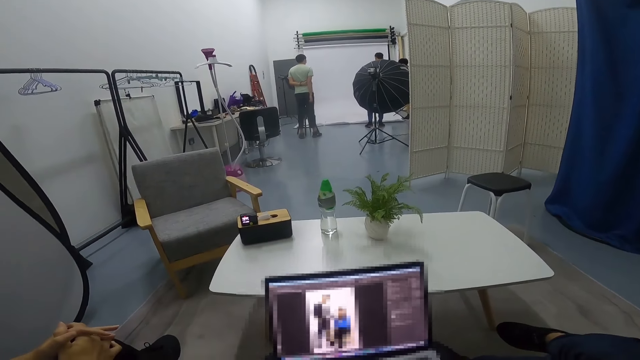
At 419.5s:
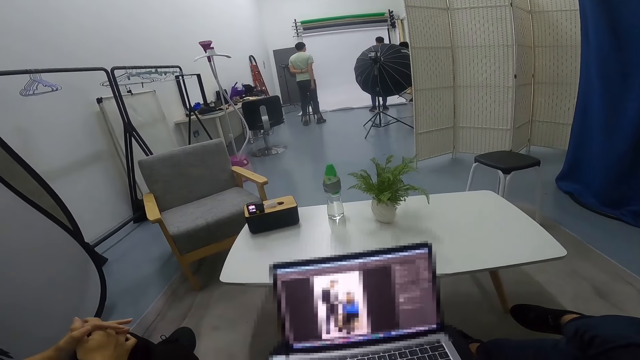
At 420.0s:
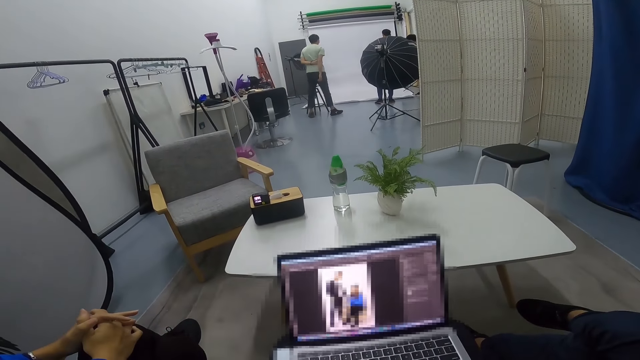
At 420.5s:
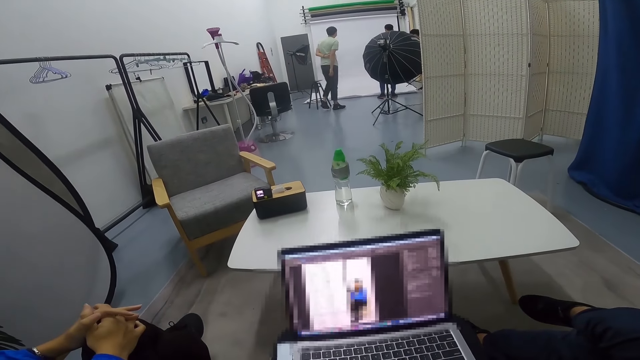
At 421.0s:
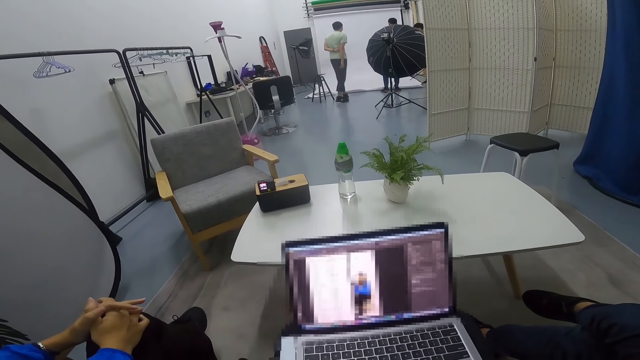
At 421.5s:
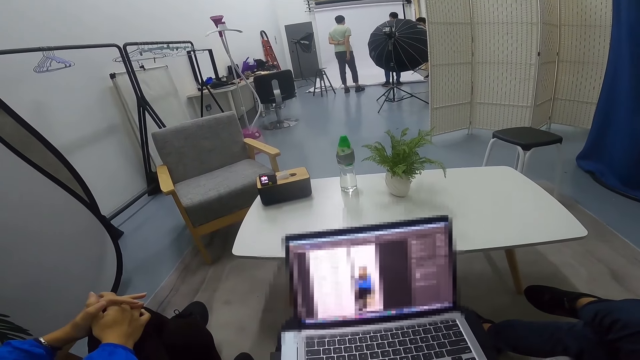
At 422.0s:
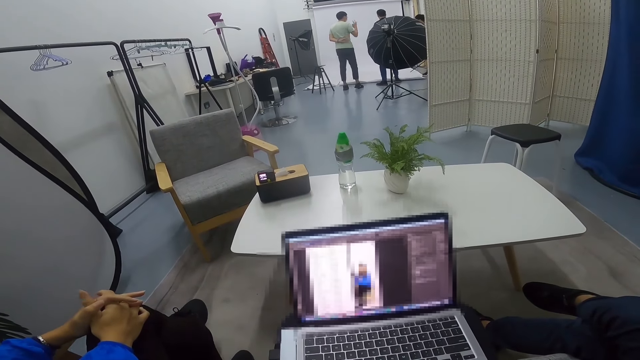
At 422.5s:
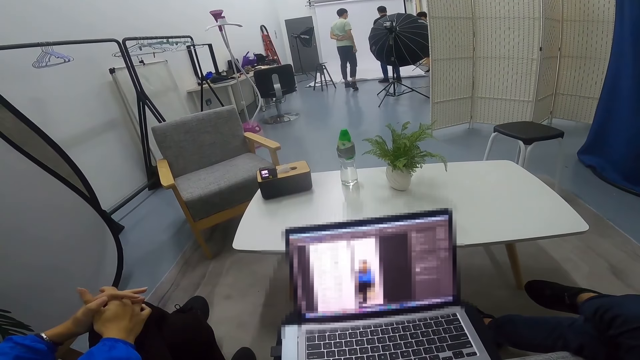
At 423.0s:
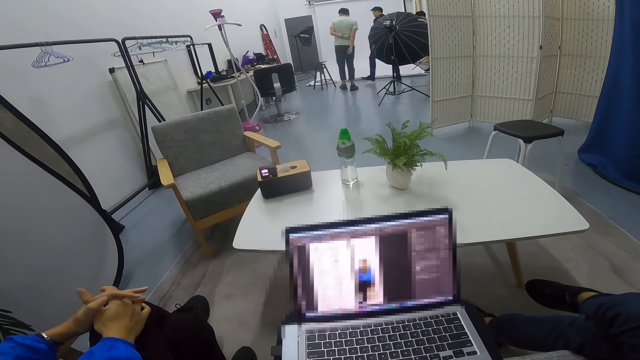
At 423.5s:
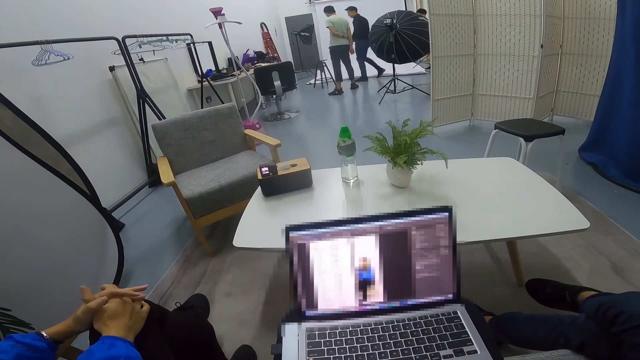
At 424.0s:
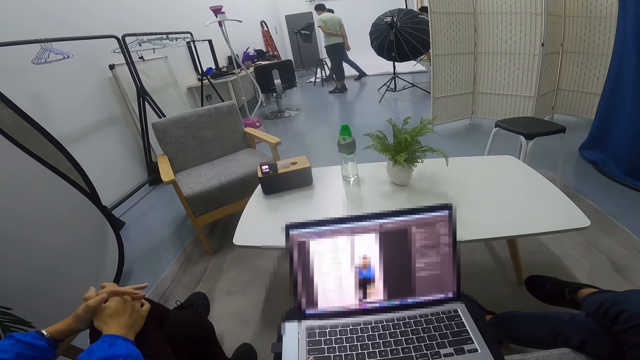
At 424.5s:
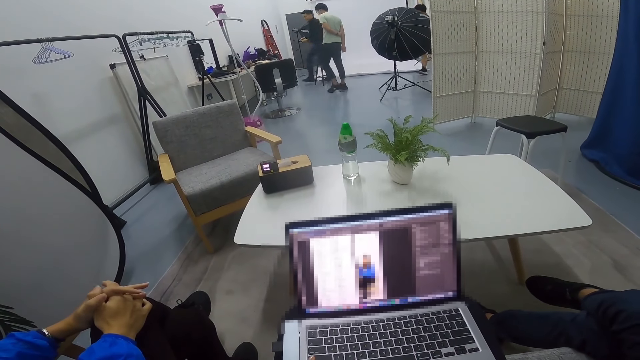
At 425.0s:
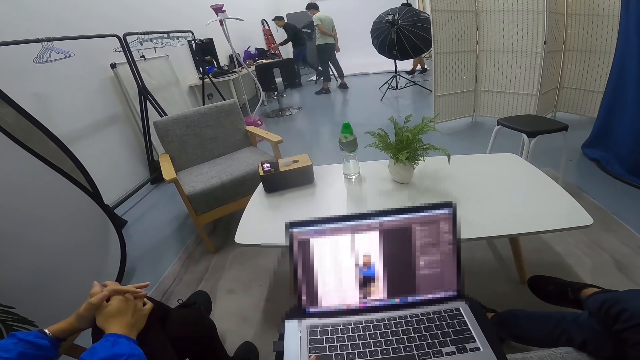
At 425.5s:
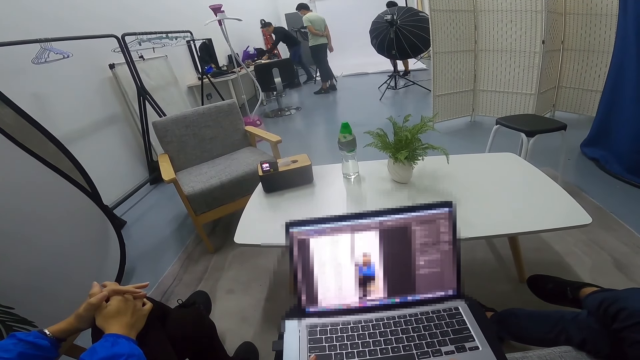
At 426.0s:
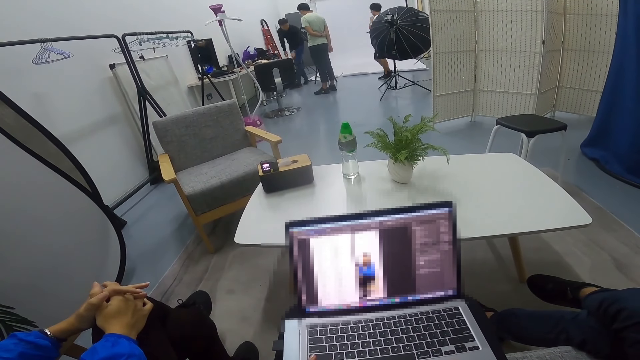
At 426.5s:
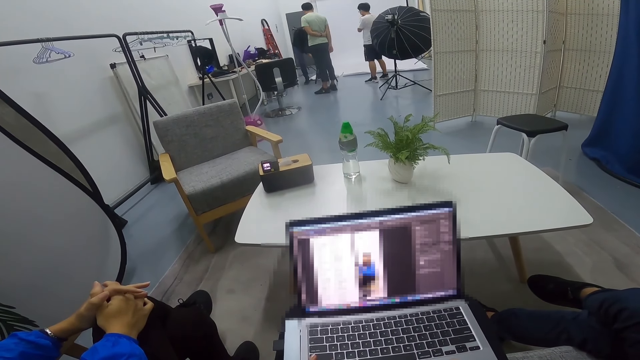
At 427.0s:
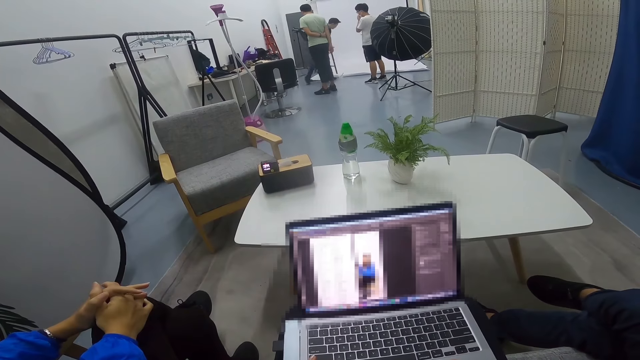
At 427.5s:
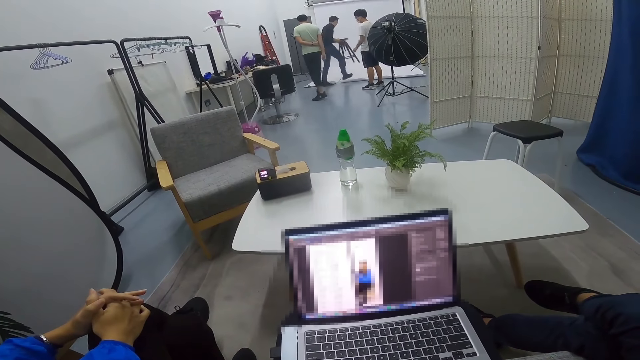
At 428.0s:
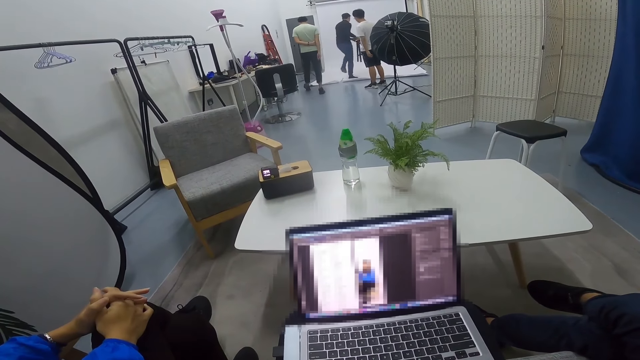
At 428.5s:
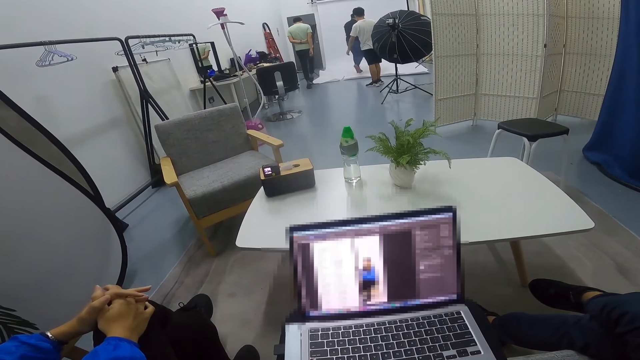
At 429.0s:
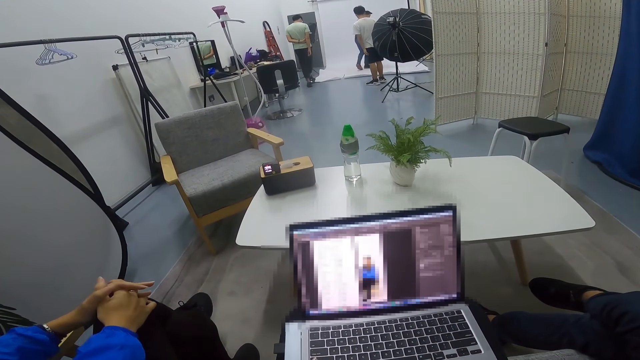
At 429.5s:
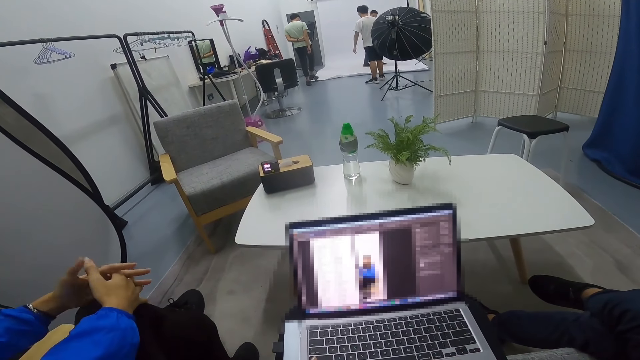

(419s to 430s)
A man walks closer to a second man. The second man walks to the bench and drops something on the bench. A third man walks in the room. The second man carries a stool on the floor. The second man takes the stool.

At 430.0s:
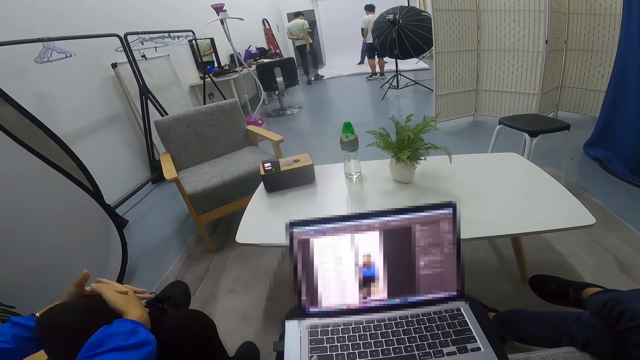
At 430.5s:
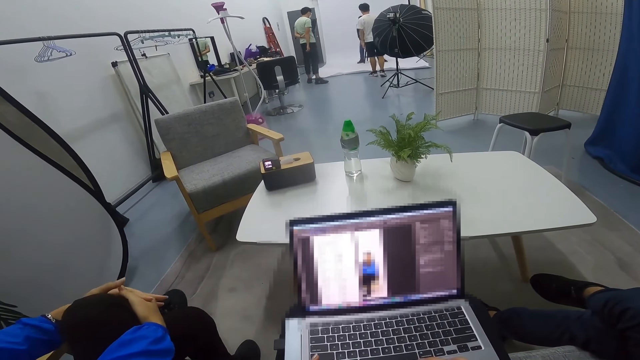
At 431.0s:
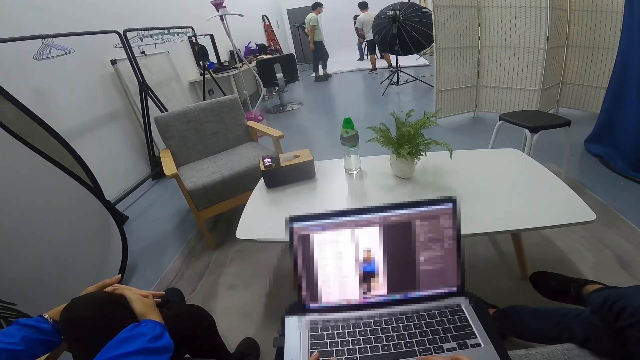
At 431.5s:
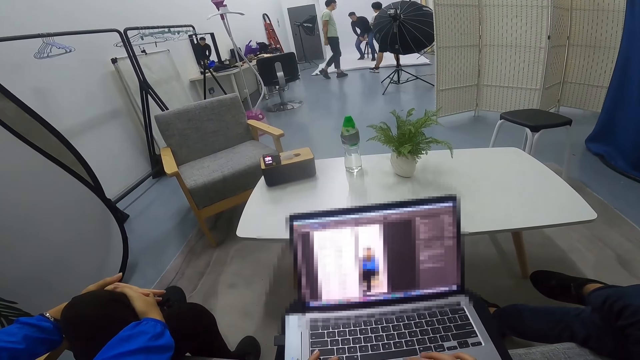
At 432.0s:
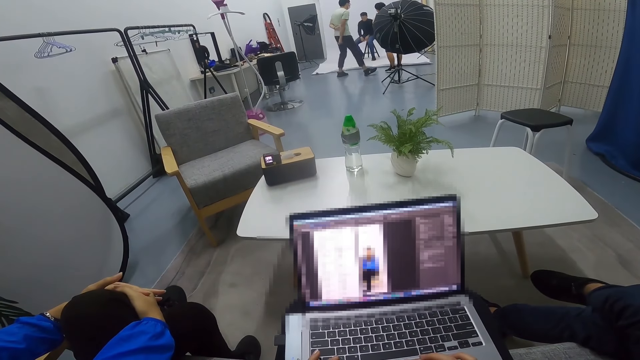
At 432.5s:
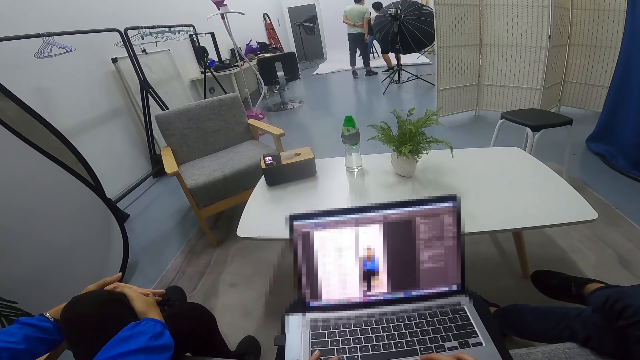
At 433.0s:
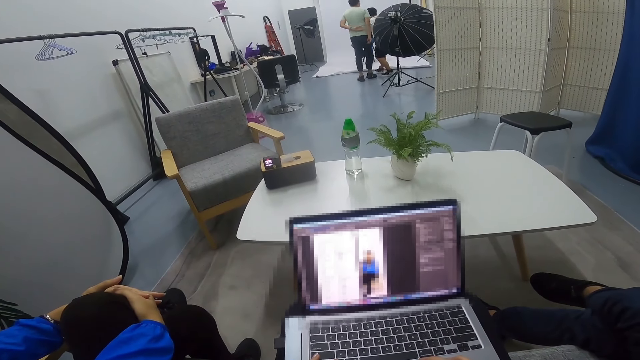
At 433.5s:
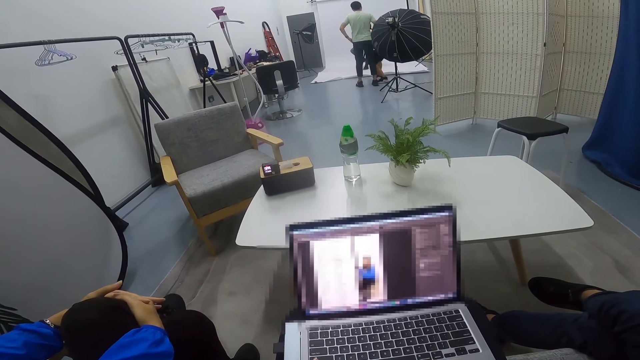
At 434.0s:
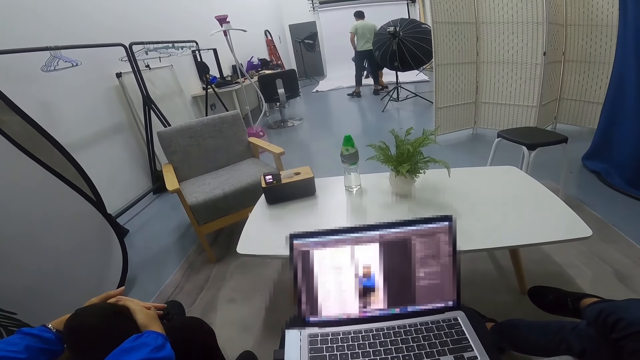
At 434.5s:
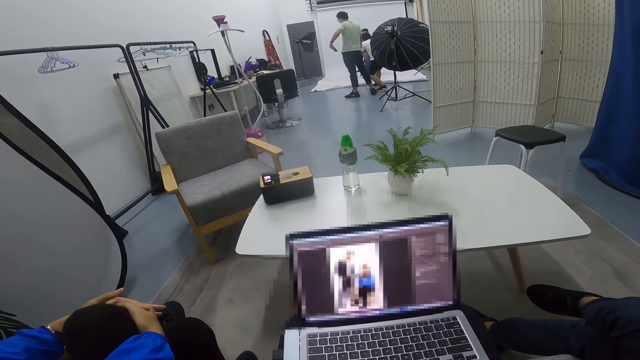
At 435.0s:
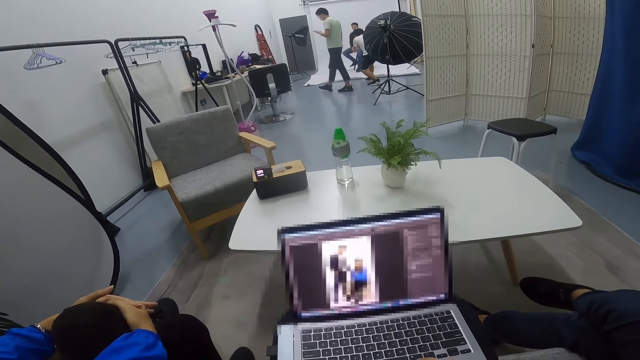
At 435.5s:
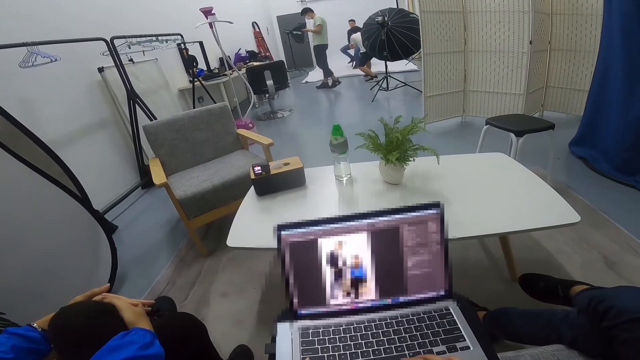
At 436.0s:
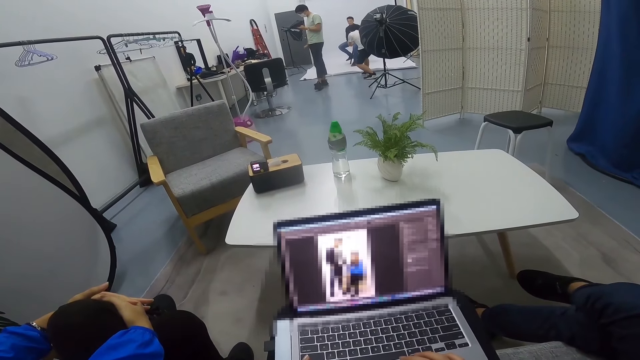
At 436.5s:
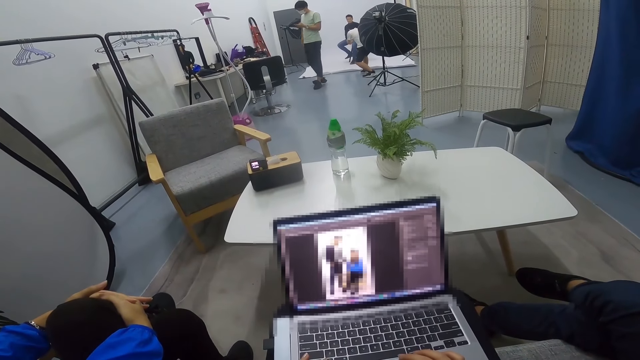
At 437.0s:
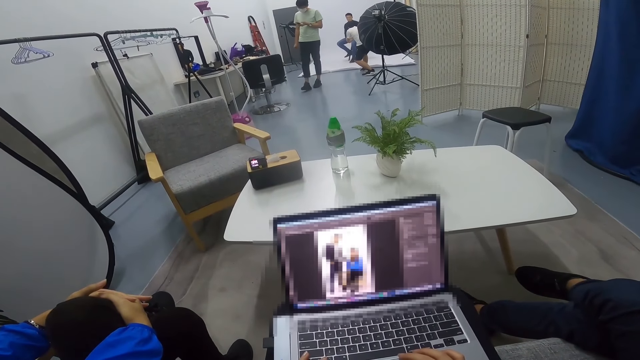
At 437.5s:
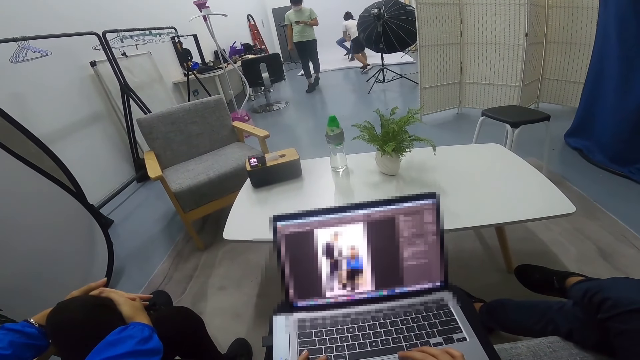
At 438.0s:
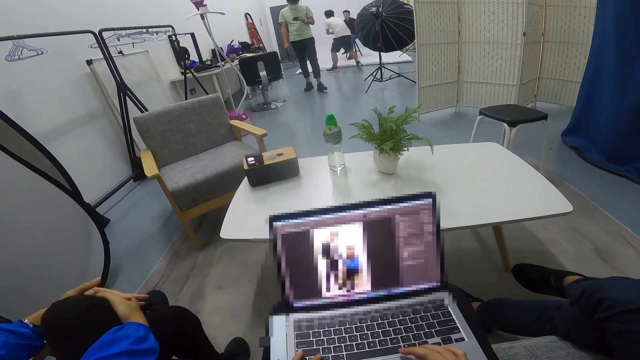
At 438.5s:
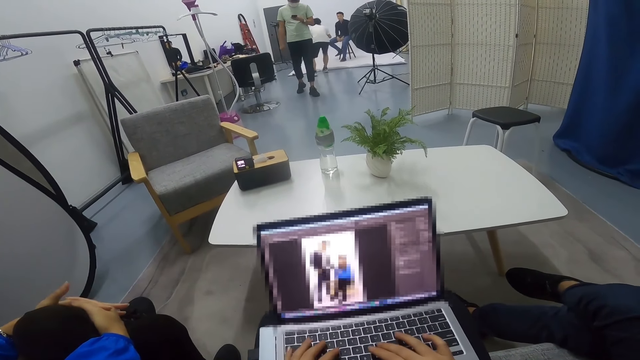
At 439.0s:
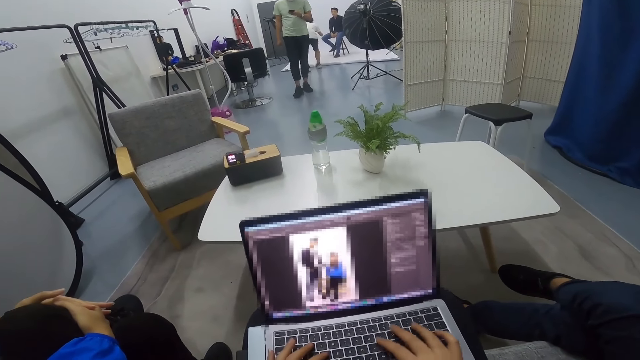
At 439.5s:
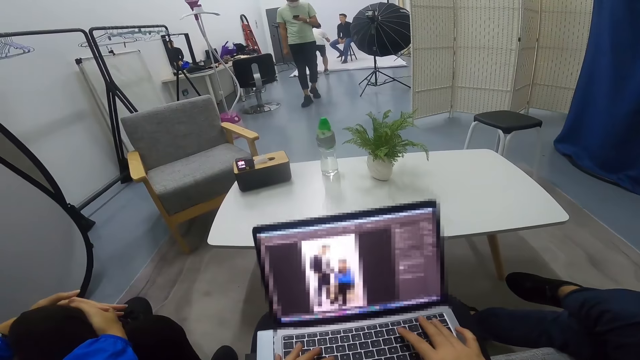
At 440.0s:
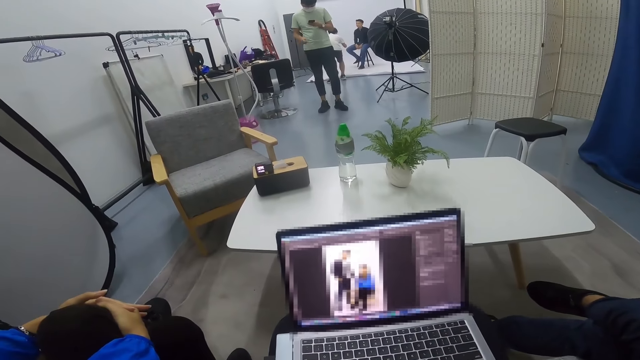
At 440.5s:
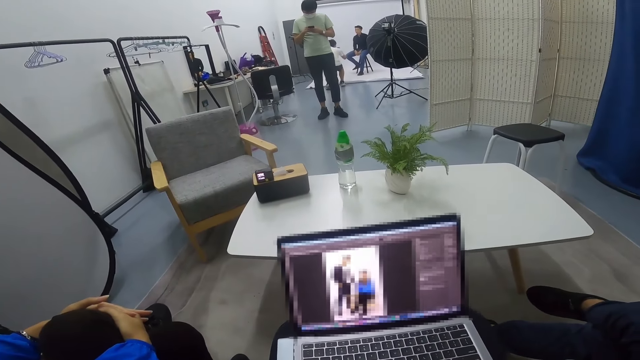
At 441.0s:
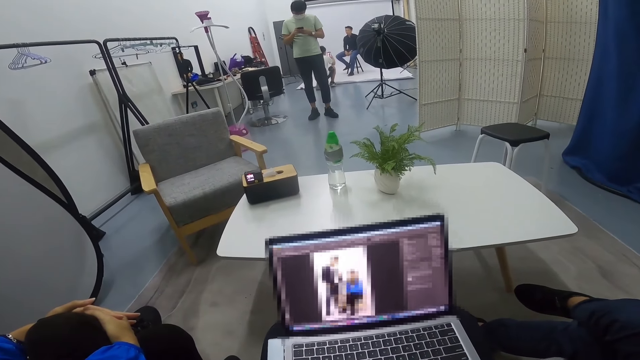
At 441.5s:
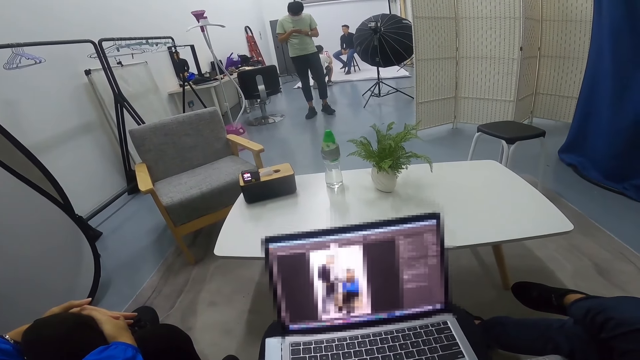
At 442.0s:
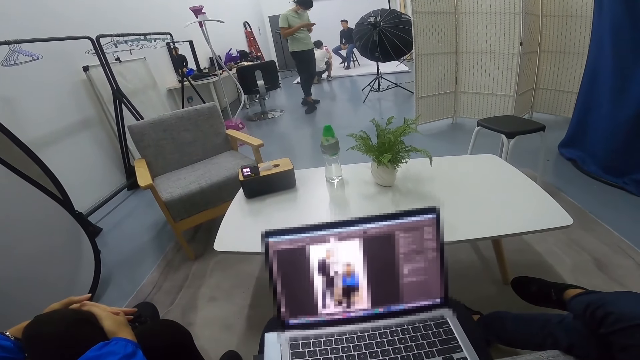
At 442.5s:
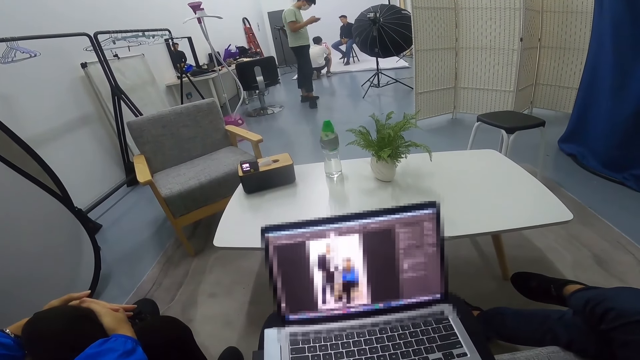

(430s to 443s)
A man sits on the stool on the floor. A second man and a third man walk around the first man. The first man puts the stool on the floor. The camera wearer uses the laptop. The second man takes a phone out of his pocket. The third man squats. The second man uses the phone on his way round in the room. The third man takes pictures of the first man with a phone. The second man walks around and scrolls on the phone.
